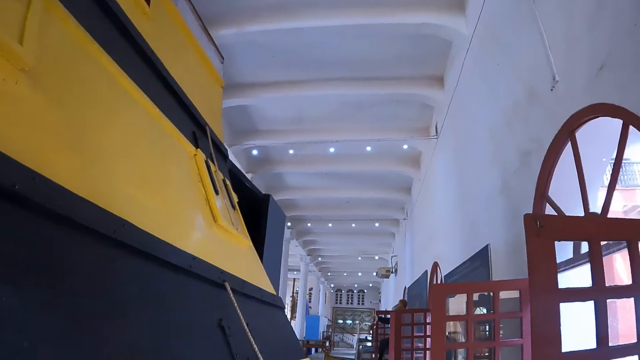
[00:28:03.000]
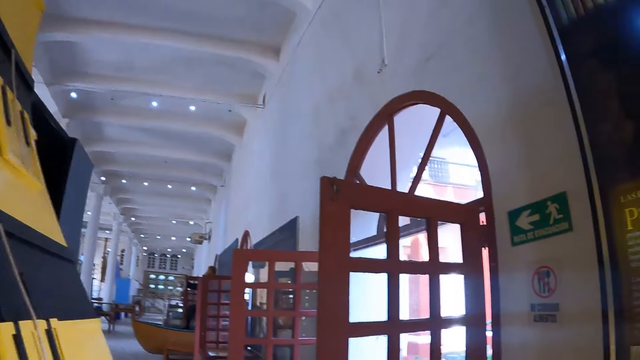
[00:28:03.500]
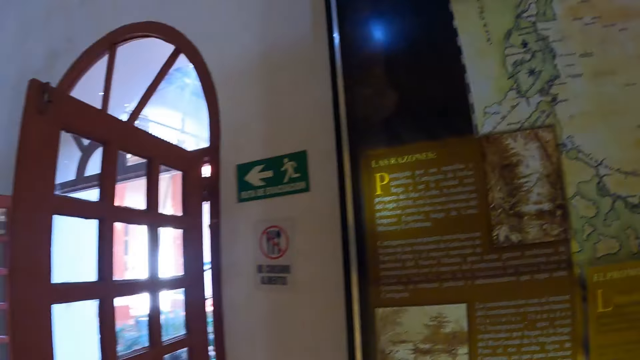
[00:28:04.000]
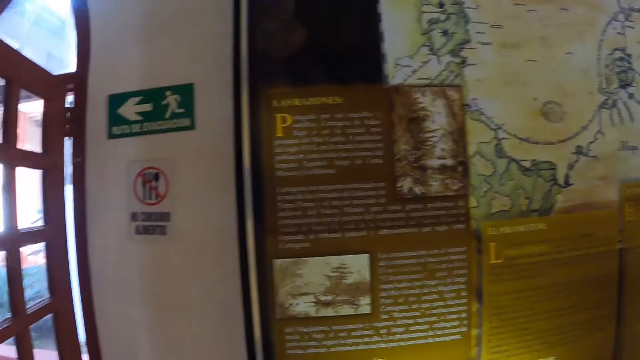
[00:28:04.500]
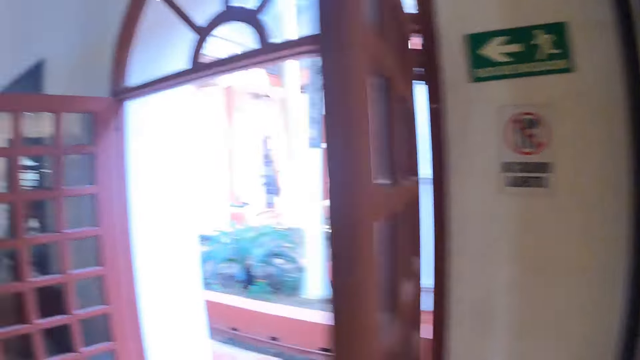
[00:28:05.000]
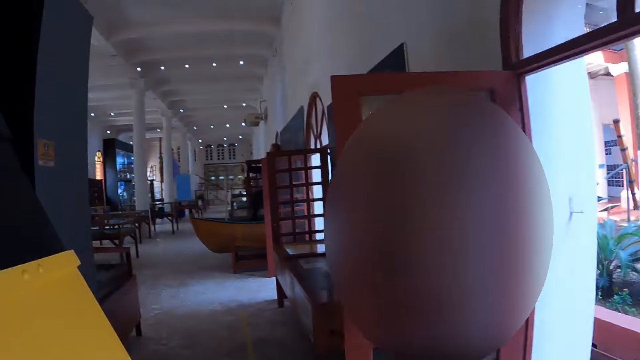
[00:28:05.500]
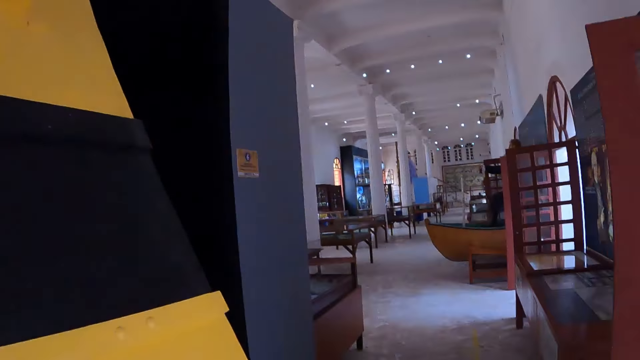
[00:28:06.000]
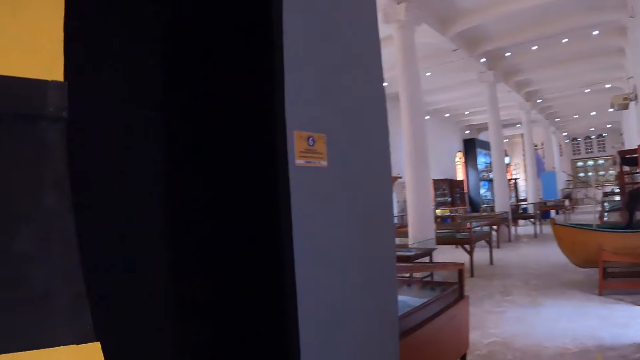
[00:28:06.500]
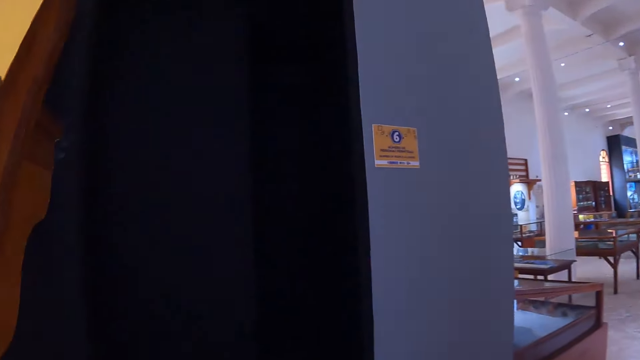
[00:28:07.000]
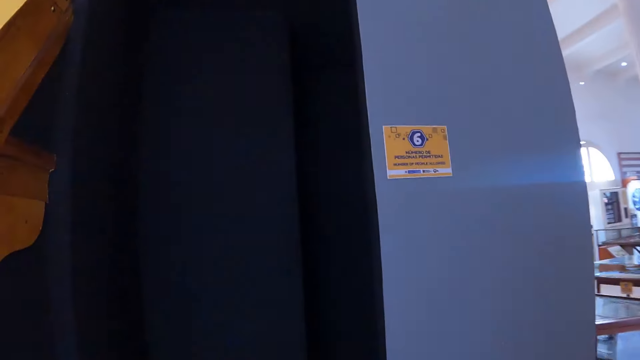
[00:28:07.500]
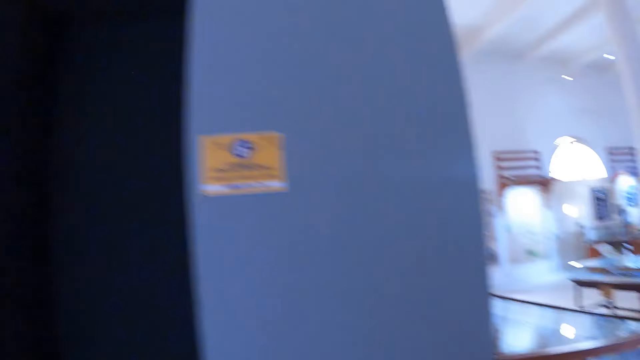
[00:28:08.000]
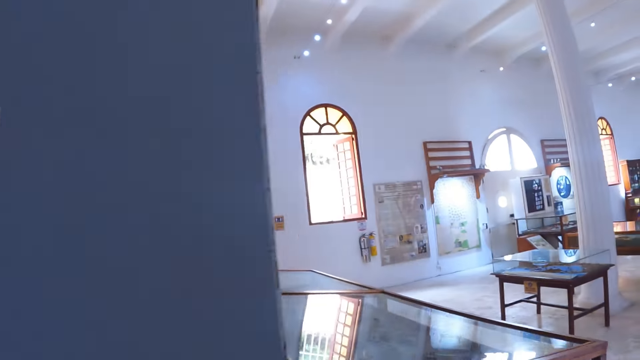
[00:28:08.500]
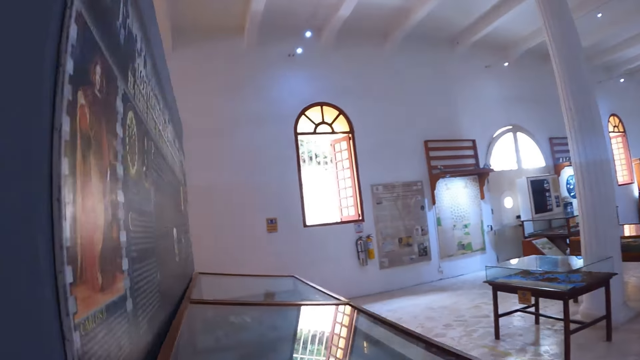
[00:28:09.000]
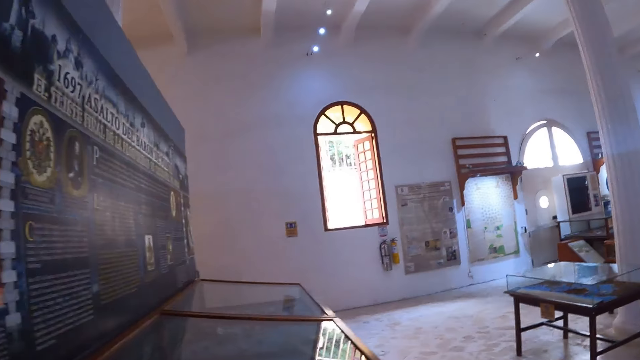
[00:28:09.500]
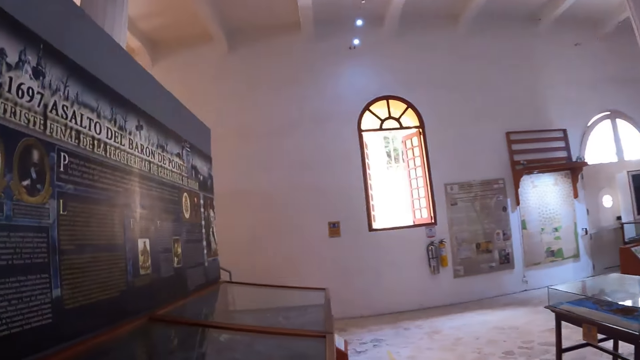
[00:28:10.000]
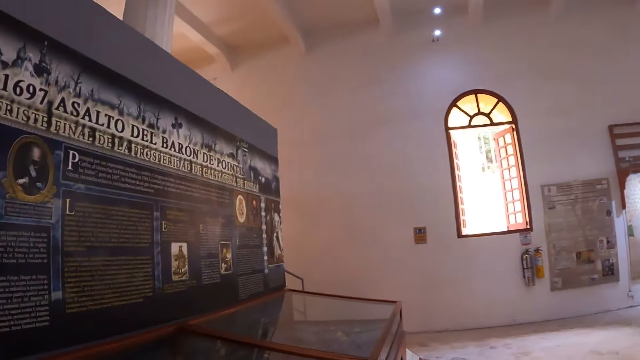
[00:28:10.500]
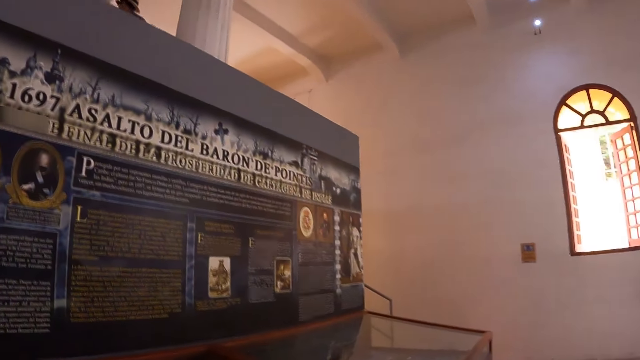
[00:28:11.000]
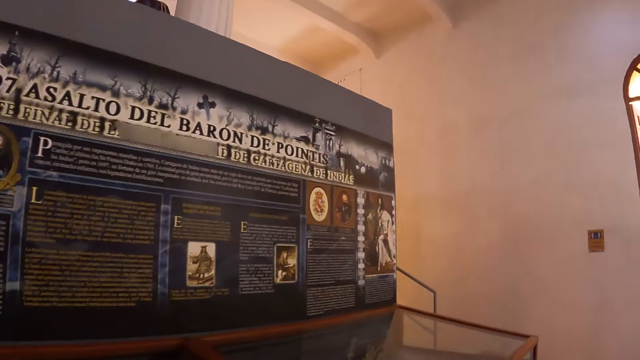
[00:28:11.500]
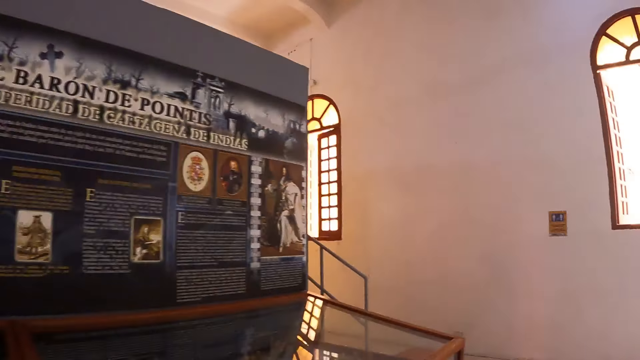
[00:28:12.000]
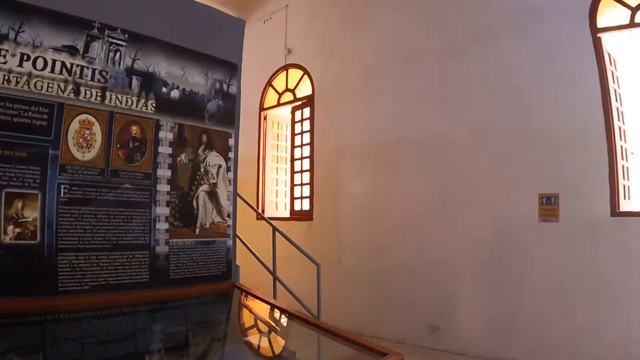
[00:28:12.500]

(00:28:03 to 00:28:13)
The camera wearer makes a step, looks at the craft art and walks around.

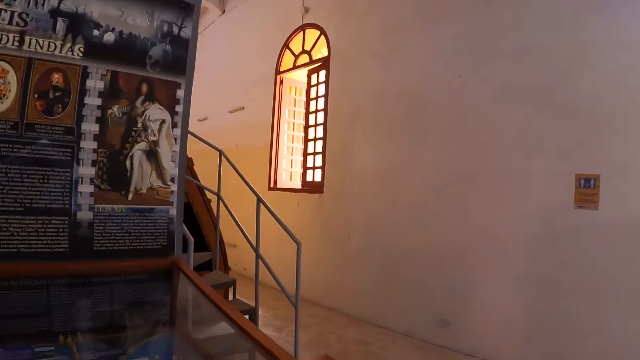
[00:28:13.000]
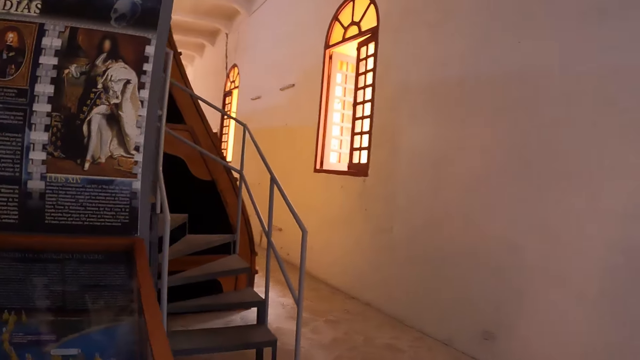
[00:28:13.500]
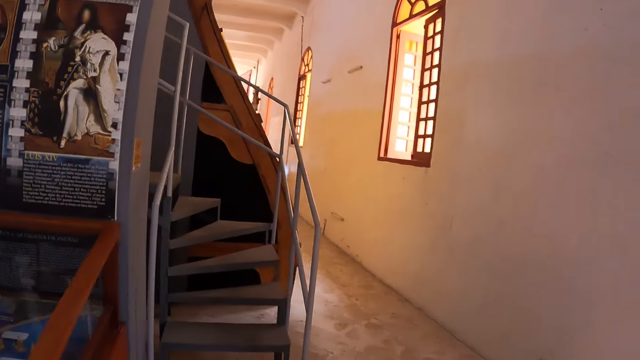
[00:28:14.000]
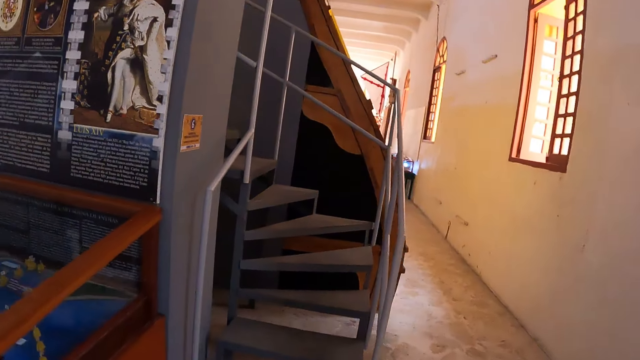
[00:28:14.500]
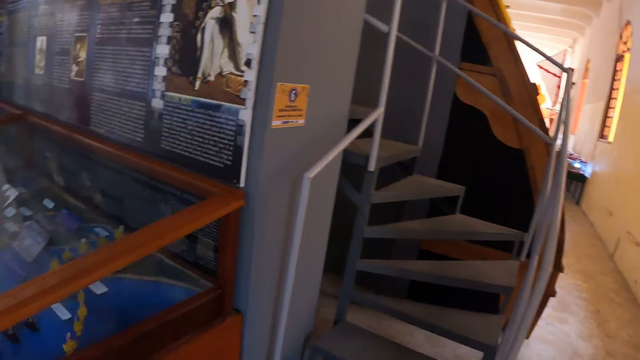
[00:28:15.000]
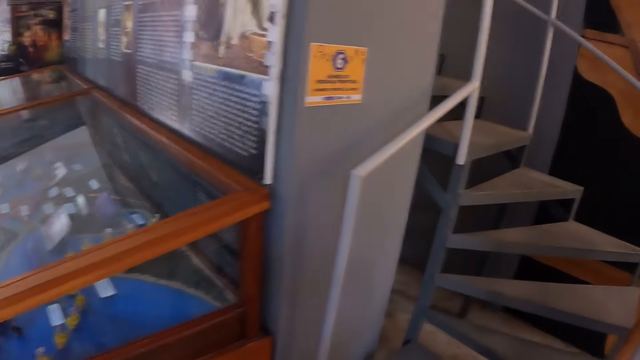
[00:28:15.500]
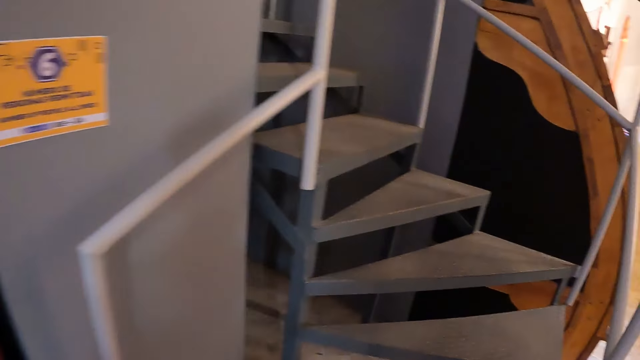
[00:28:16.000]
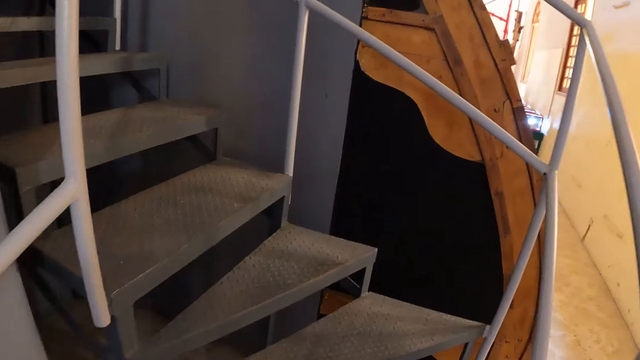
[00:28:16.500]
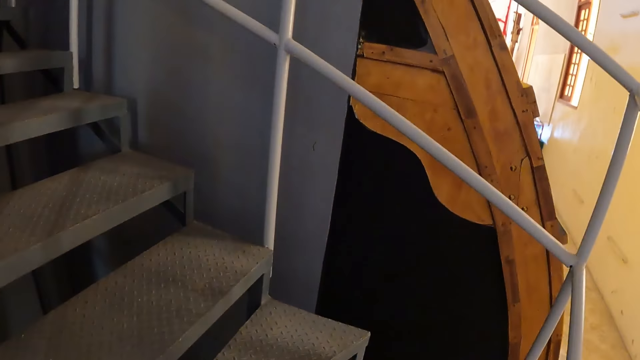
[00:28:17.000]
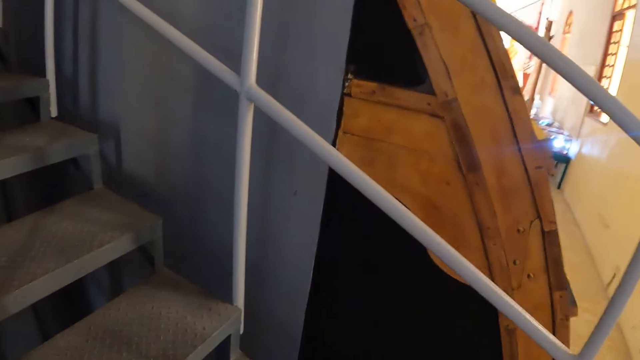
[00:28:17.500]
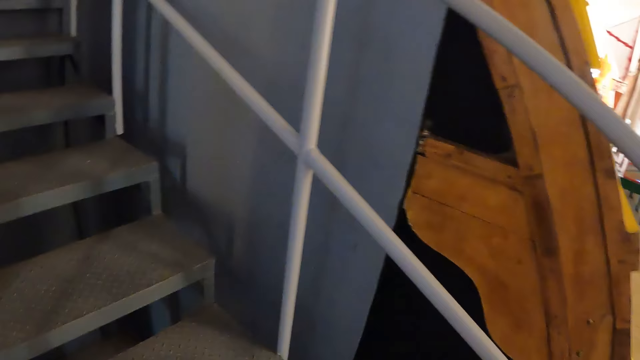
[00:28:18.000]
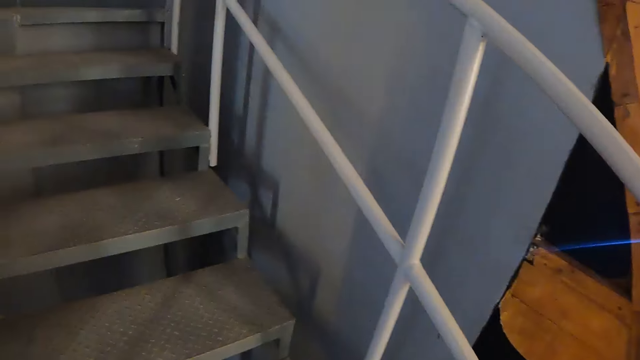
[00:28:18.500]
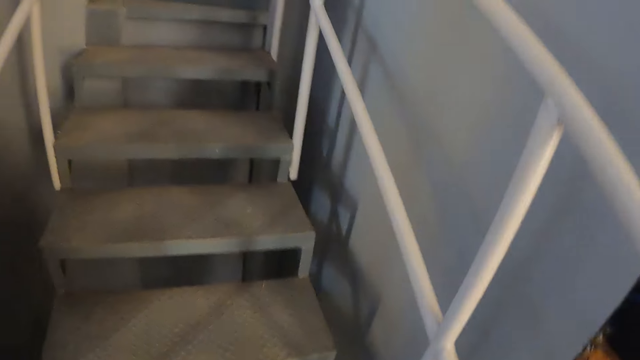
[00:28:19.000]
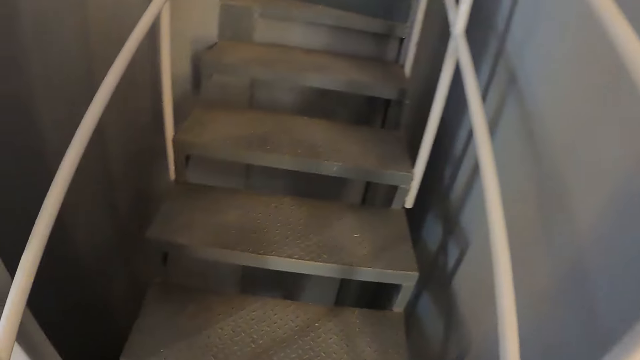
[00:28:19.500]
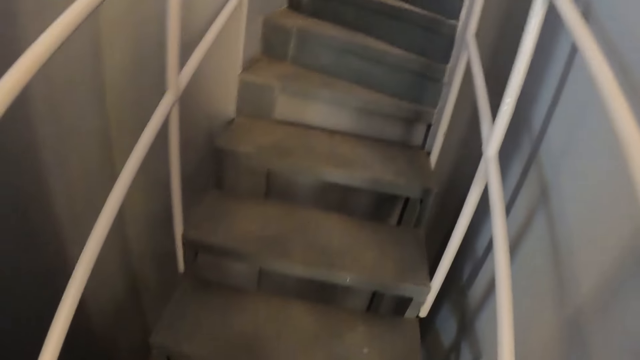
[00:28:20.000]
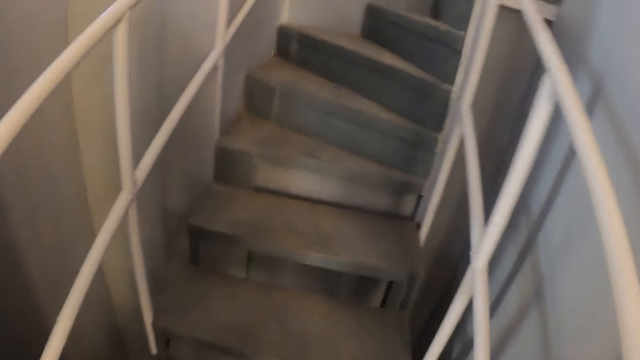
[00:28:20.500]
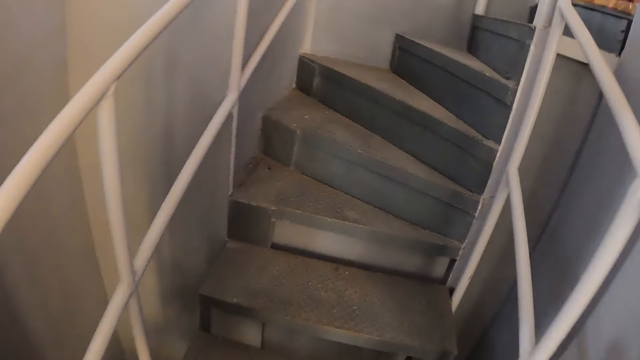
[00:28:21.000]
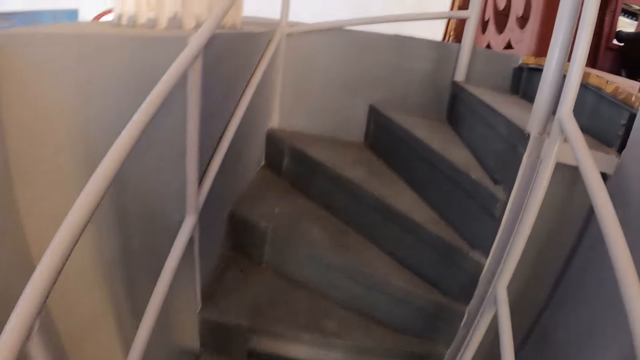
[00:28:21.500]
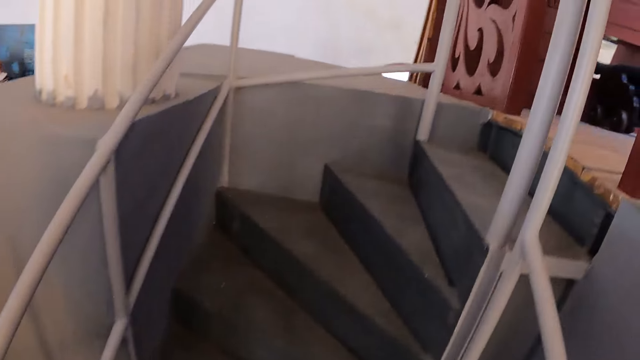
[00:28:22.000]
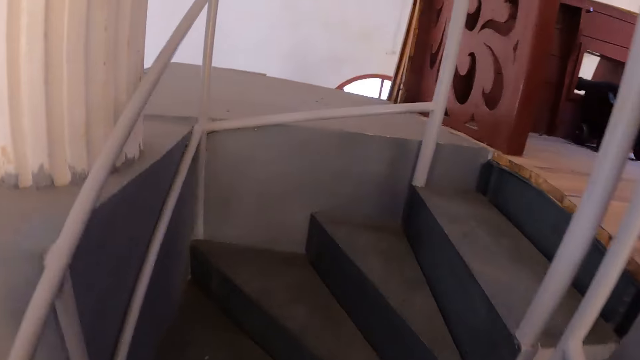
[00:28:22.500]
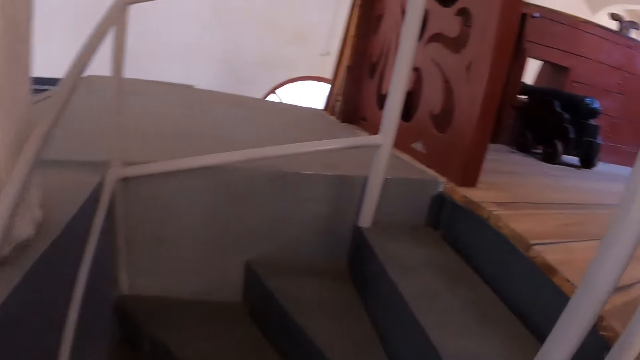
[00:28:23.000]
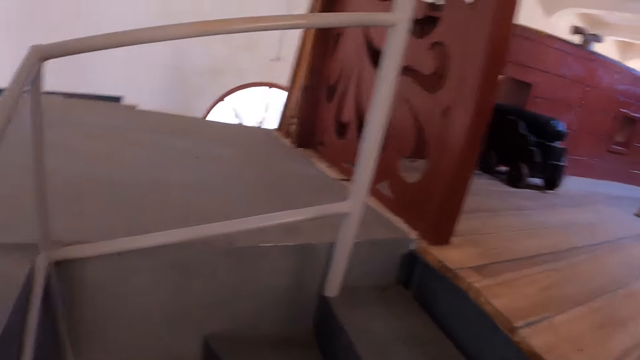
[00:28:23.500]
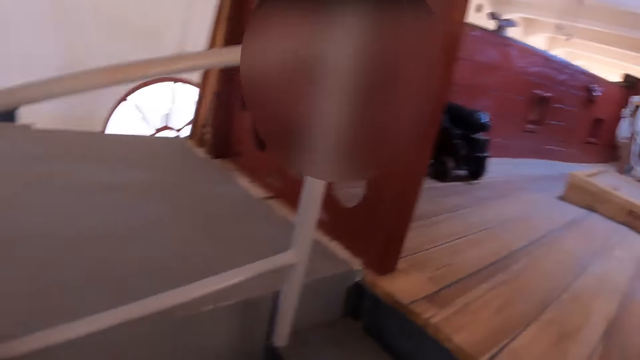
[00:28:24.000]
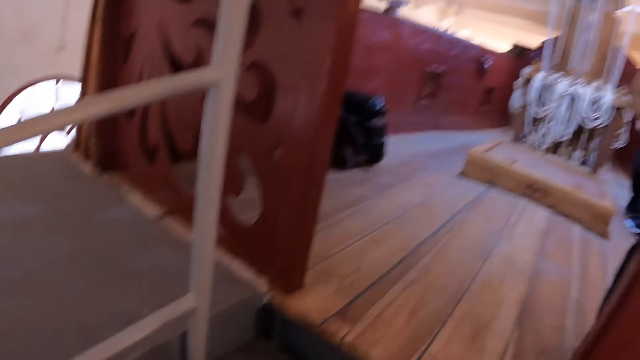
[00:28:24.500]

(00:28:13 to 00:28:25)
The camera wearer walks up the stairs.
